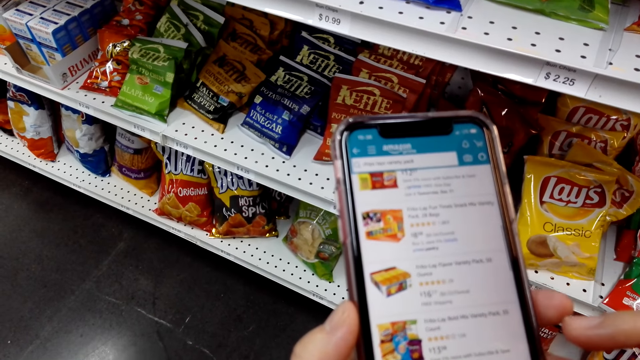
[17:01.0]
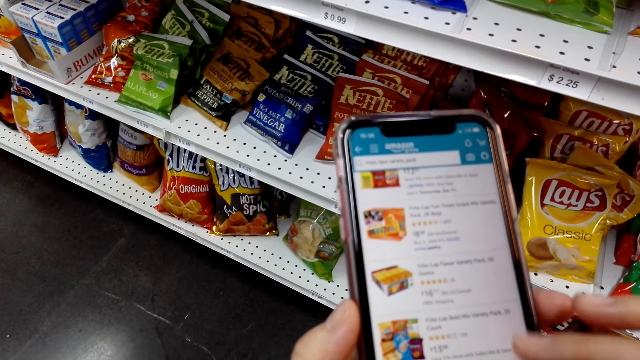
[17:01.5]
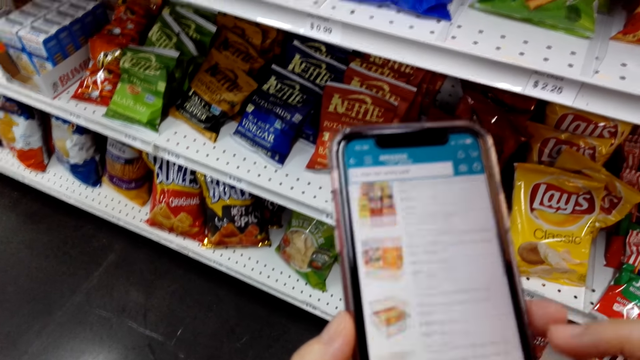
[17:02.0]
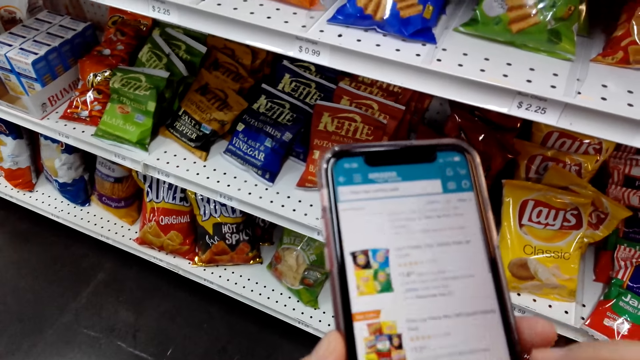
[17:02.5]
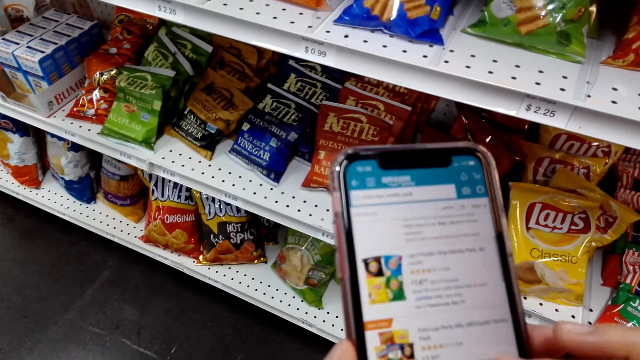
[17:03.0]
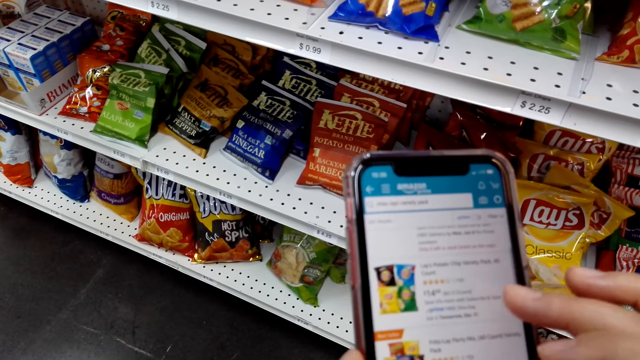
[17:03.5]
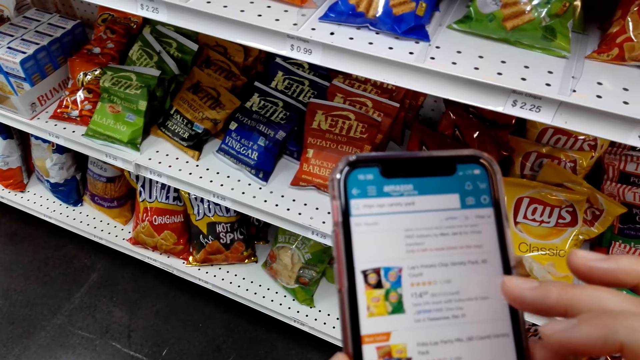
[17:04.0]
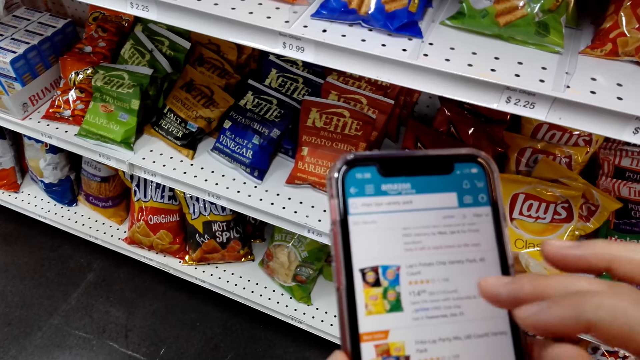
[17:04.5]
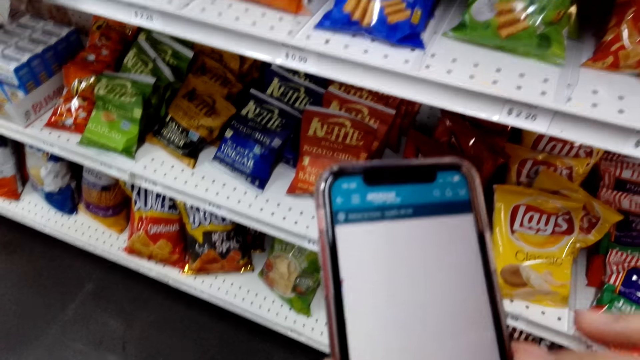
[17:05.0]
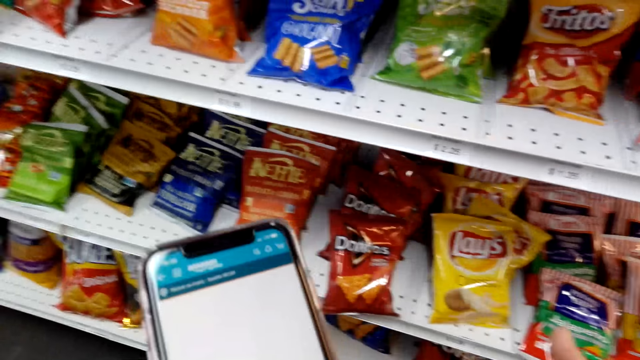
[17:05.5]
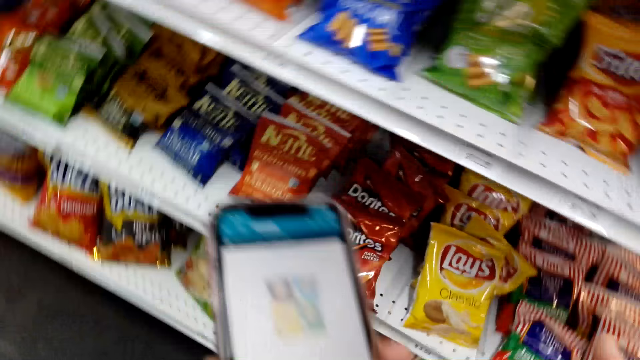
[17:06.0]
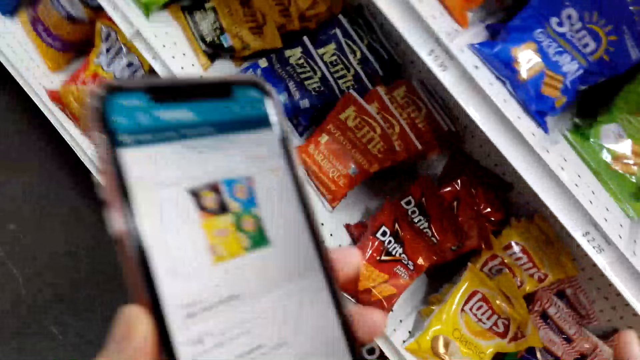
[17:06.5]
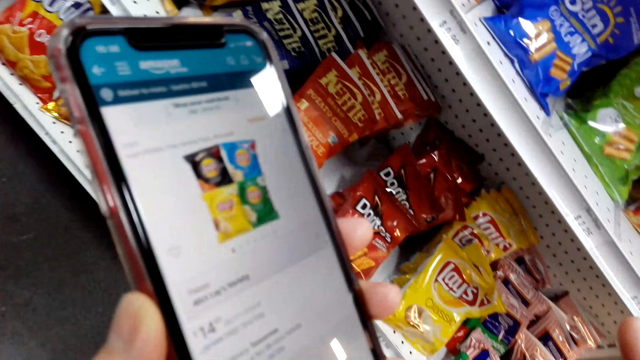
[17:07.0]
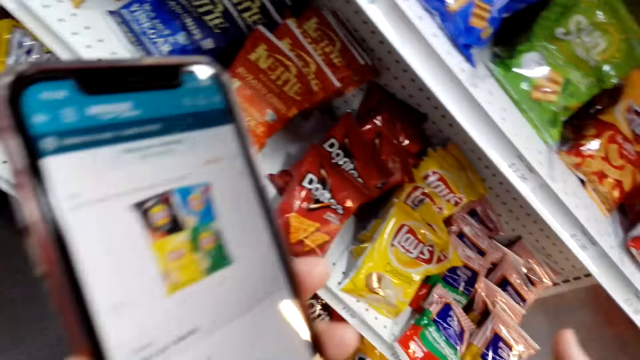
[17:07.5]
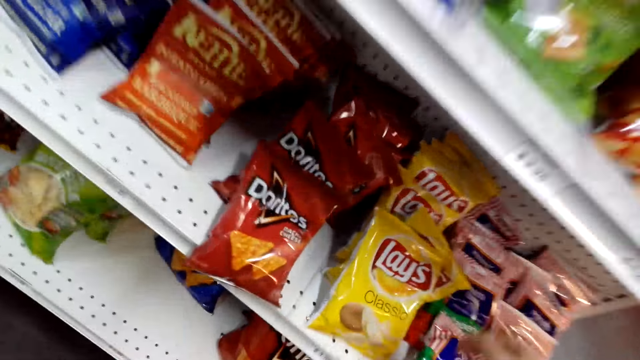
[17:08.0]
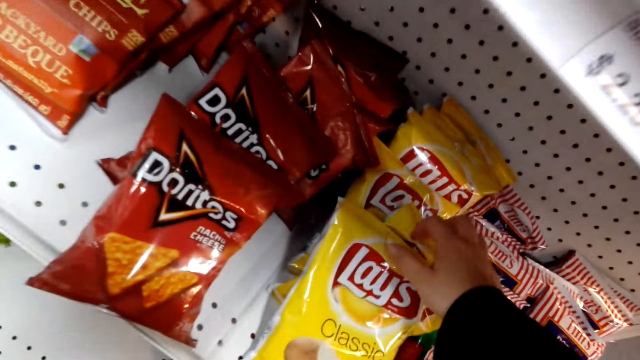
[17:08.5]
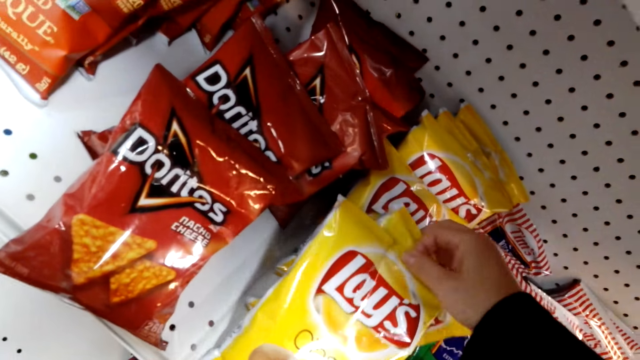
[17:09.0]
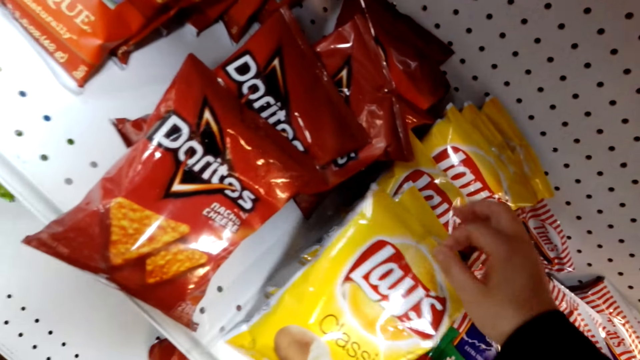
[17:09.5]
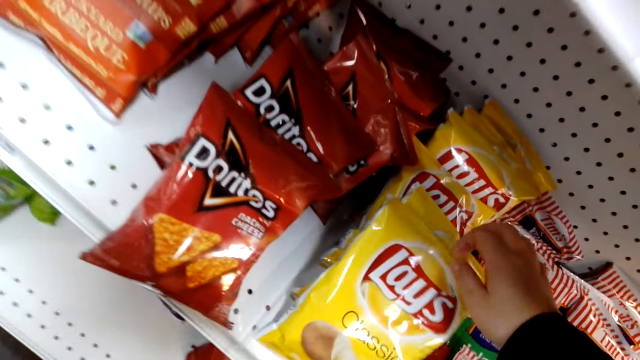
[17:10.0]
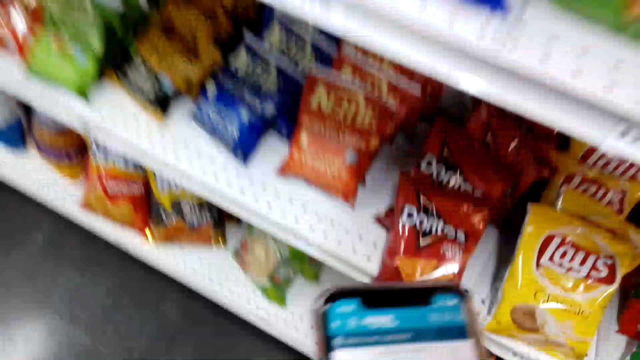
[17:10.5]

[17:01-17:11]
The camera wearer touches the Lay's in the shelf.

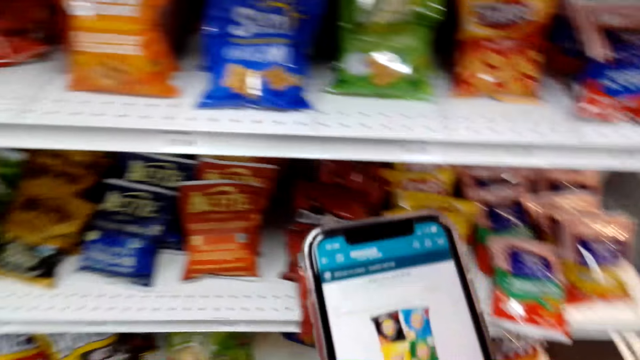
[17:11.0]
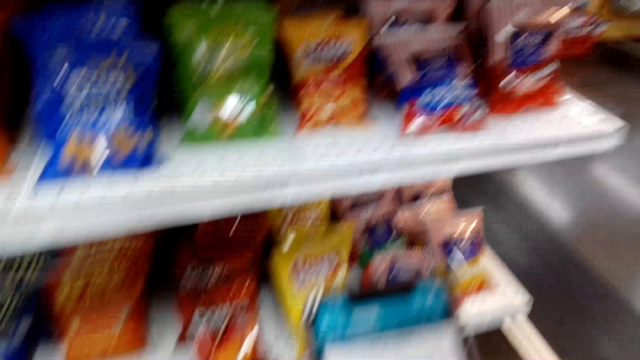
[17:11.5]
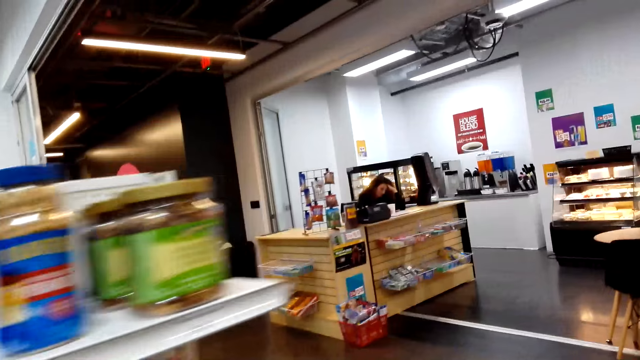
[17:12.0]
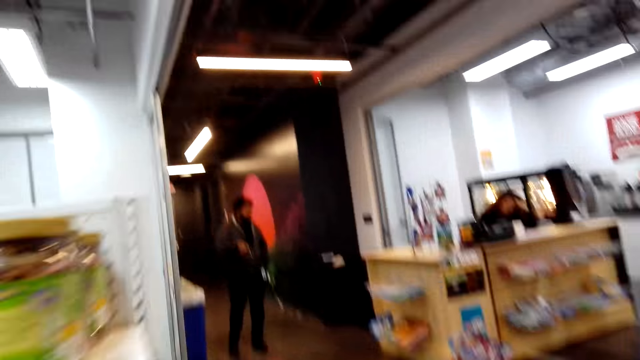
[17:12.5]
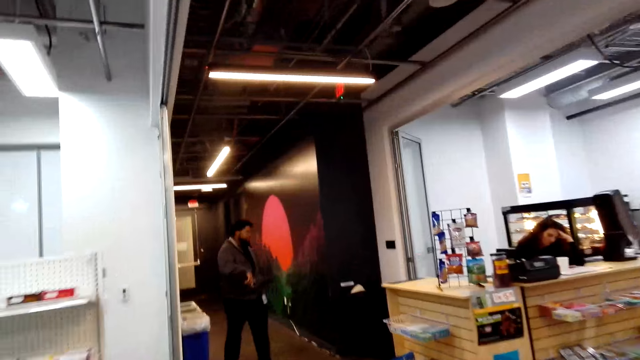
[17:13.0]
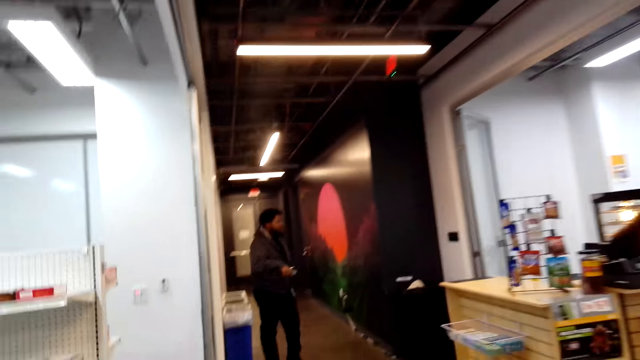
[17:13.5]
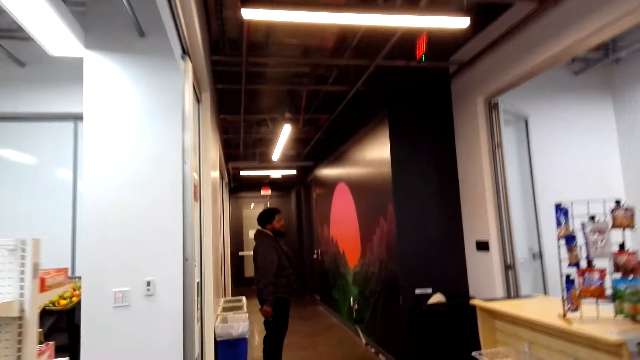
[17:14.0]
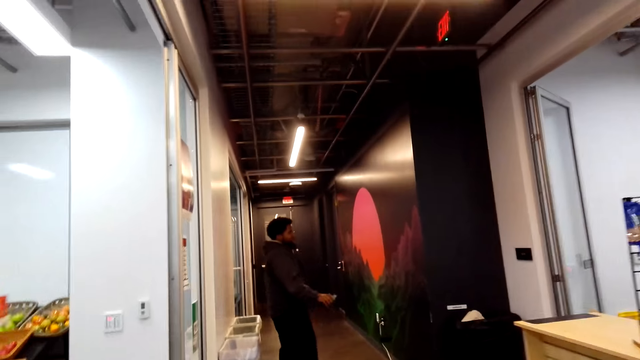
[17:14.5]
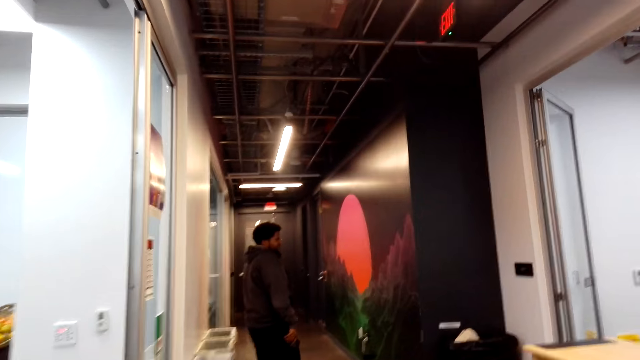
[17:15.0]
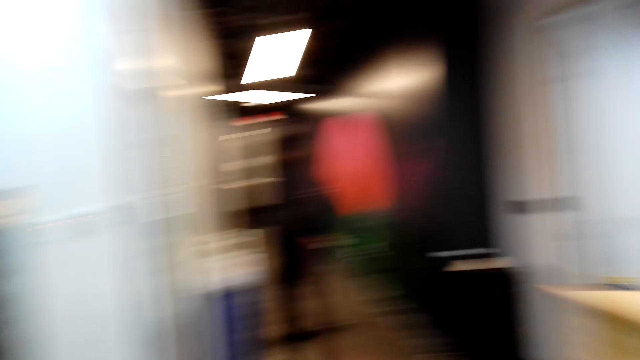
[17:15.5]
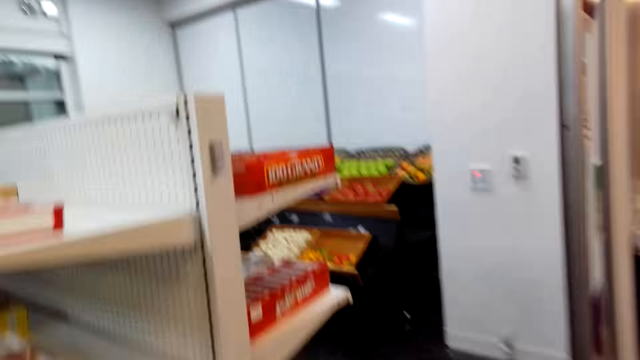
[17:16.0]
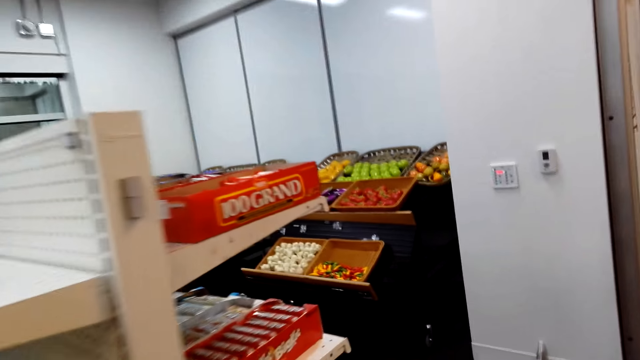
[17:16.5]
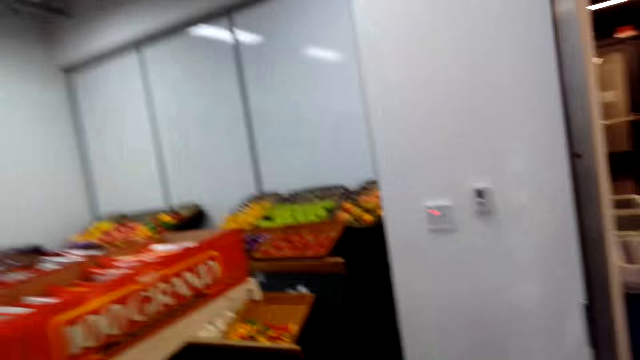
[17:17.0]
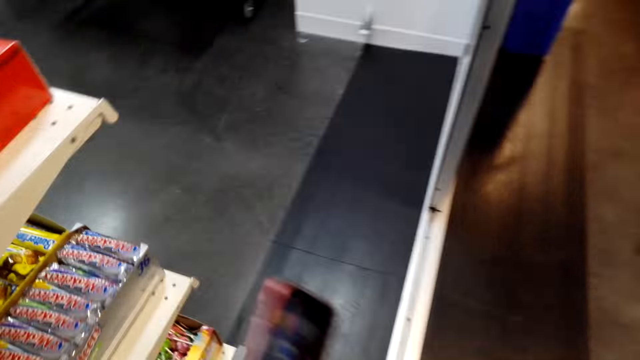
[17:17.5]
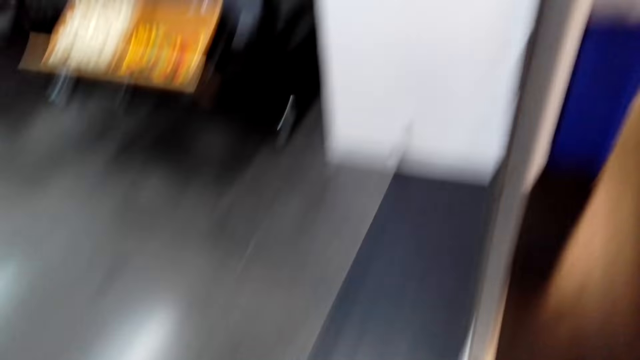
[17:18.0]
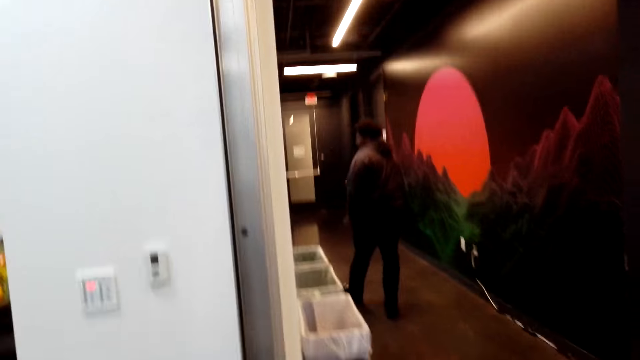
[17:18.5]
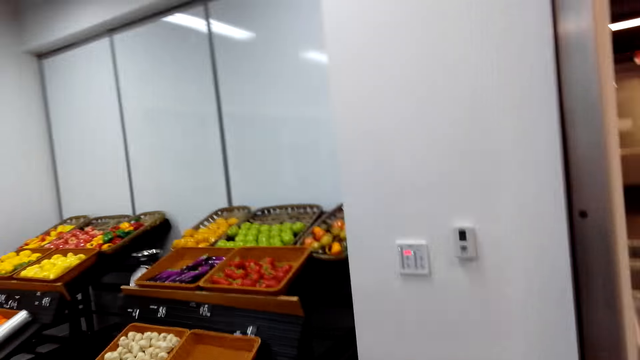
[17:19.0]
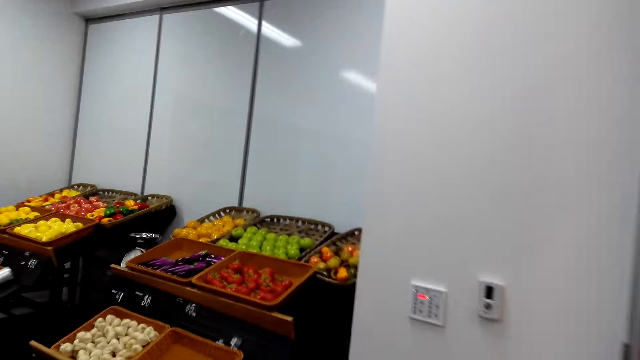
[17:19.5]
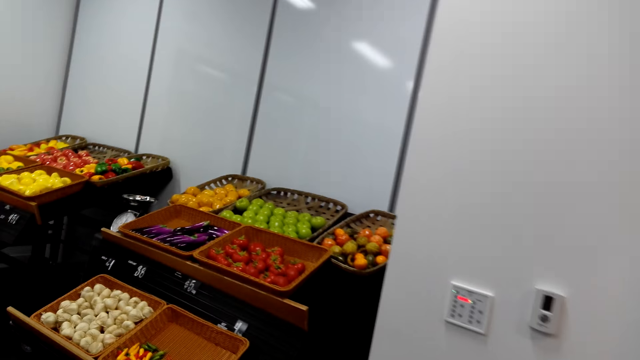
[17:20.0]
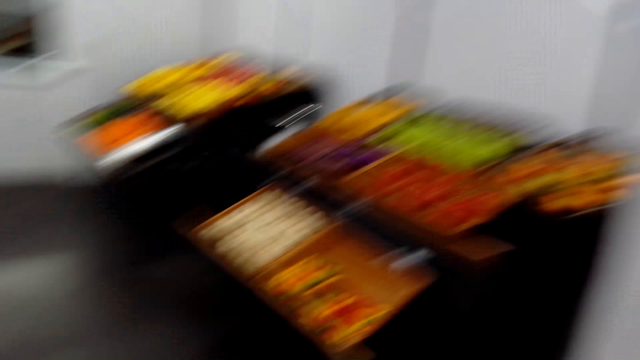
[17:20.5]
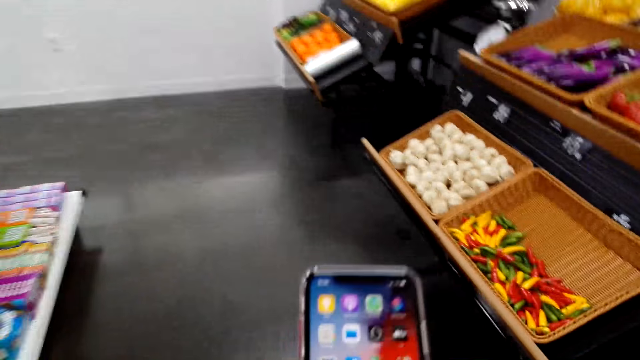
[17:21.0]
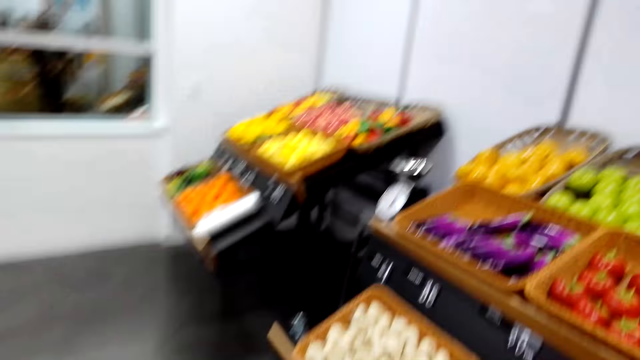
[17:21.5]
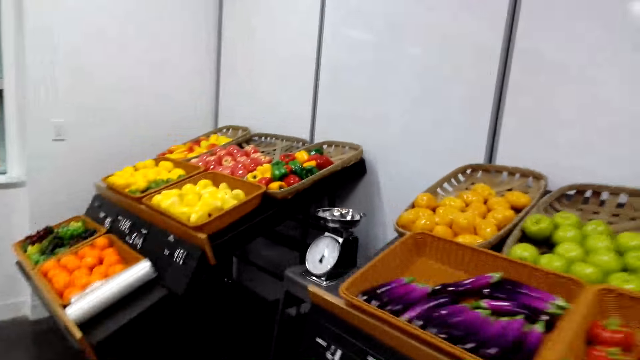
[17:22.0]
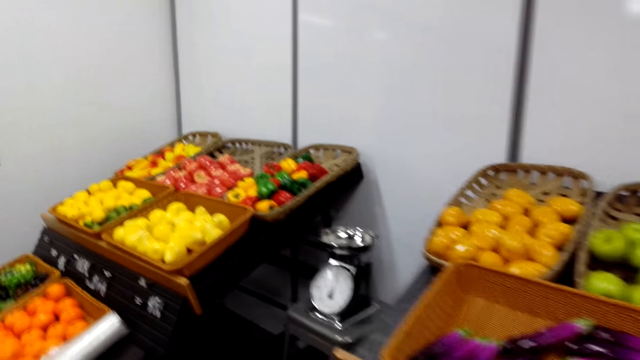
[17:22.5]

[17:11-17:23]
The camera wearer operates the phone. They walk around the grocery store. A man stands at the supermarket. The man converses with the camera wearer. The camera wearer walks around the grocery store. They operate the phone.
